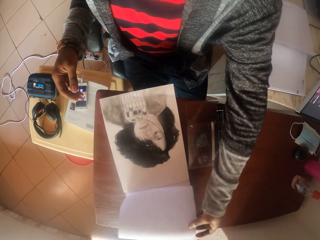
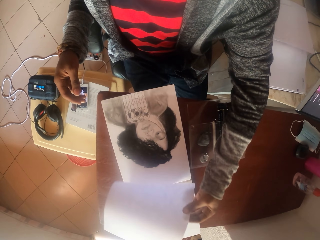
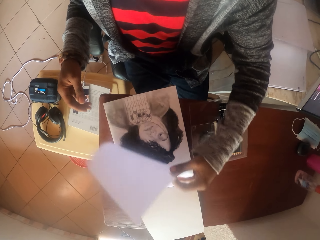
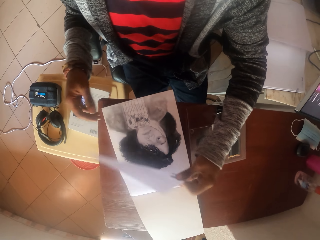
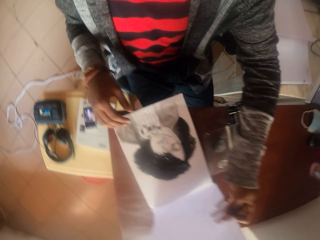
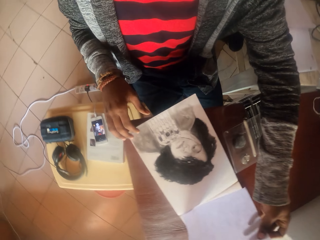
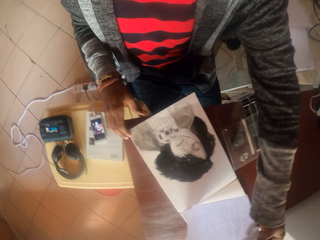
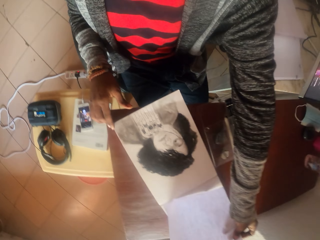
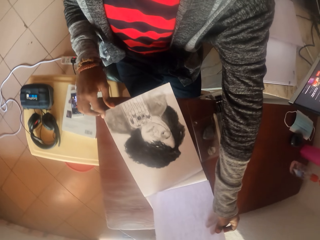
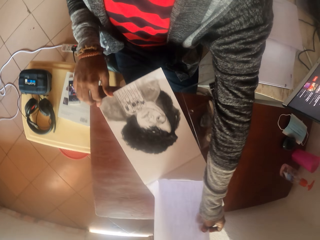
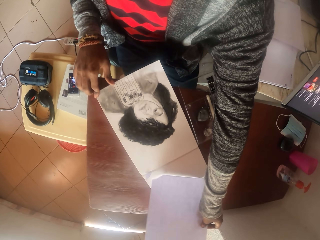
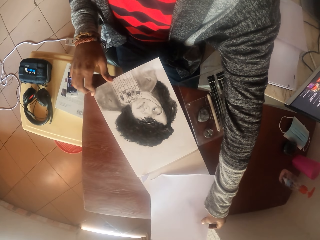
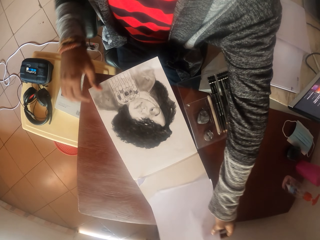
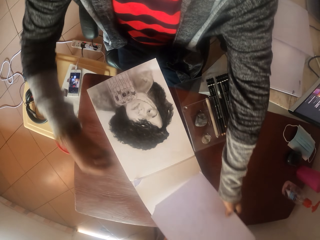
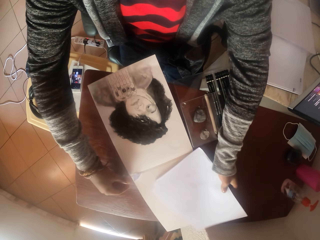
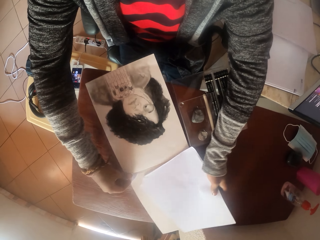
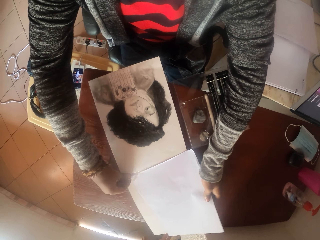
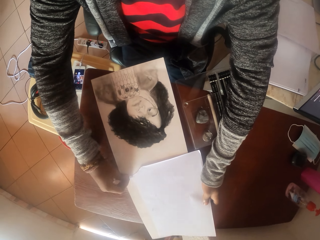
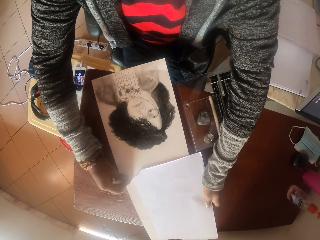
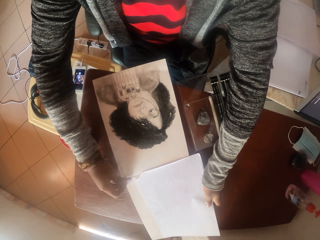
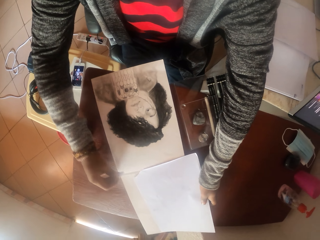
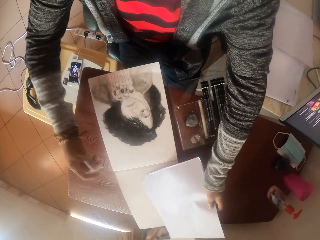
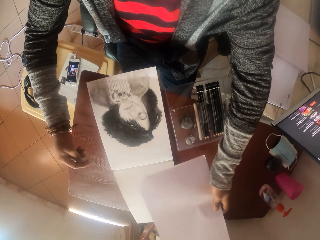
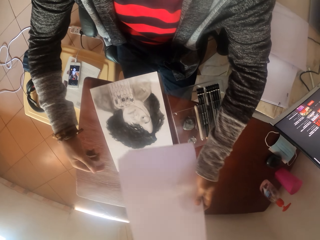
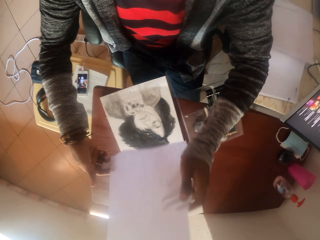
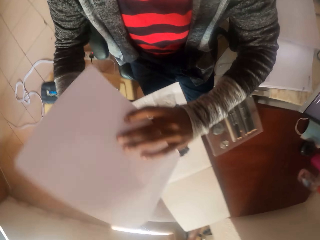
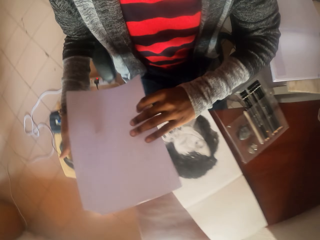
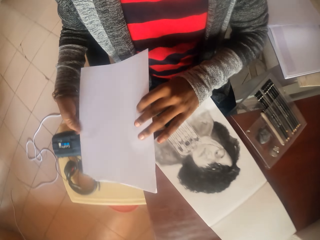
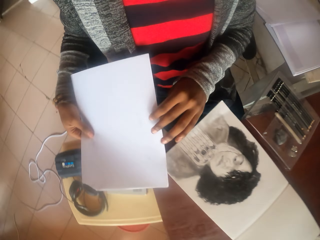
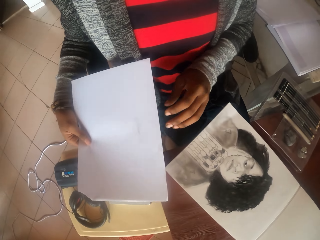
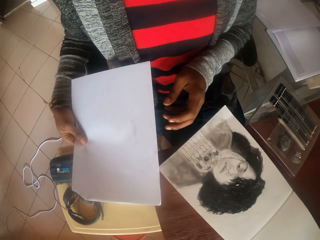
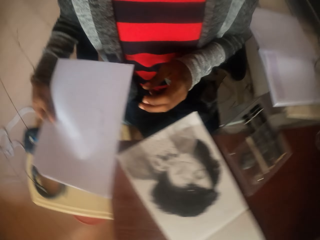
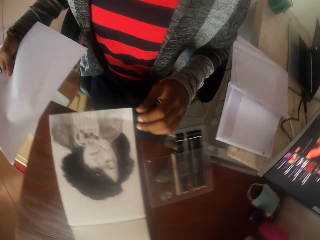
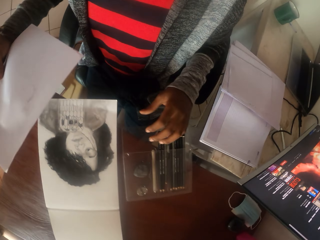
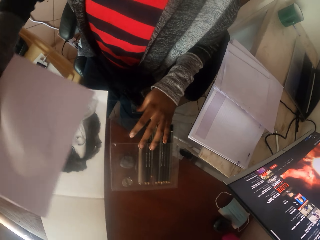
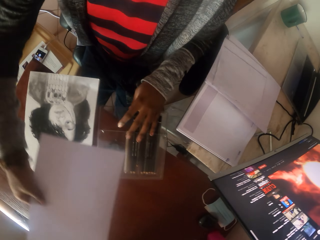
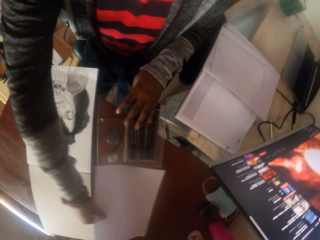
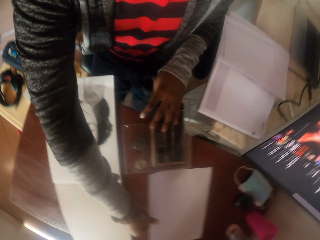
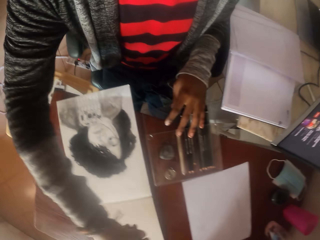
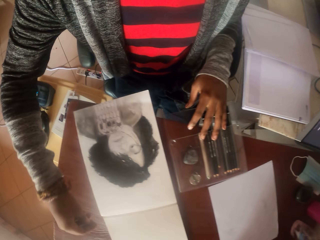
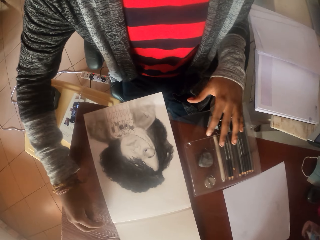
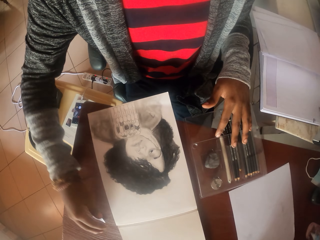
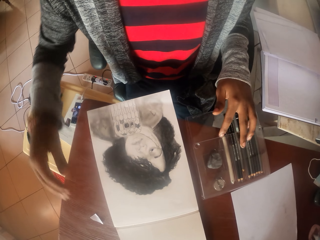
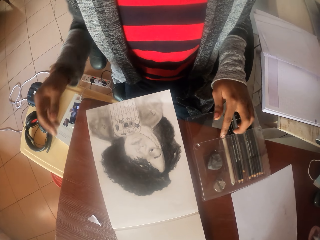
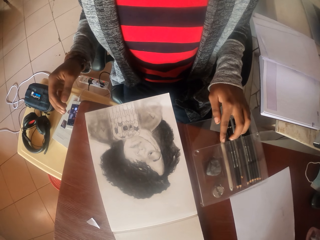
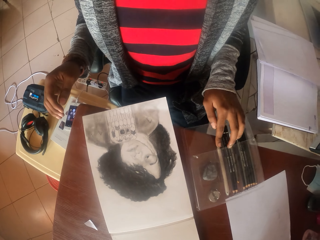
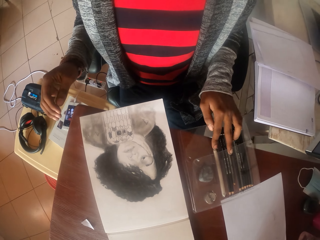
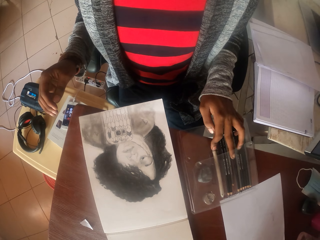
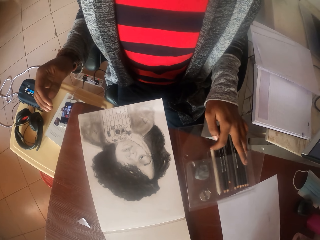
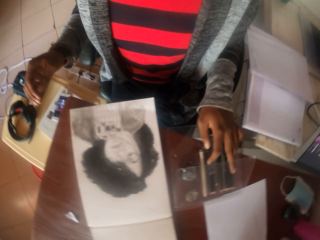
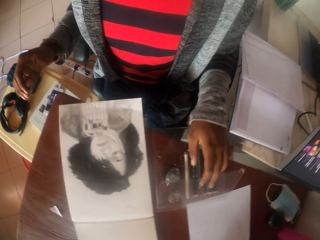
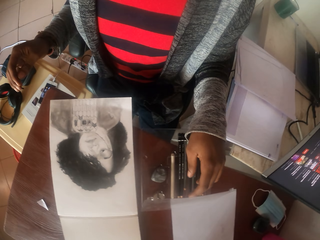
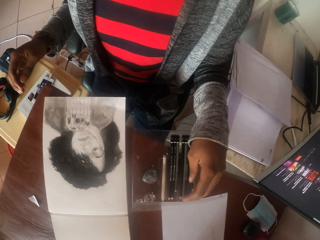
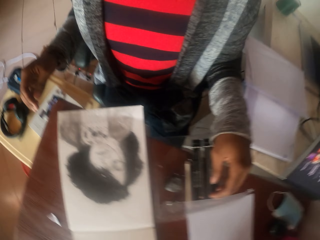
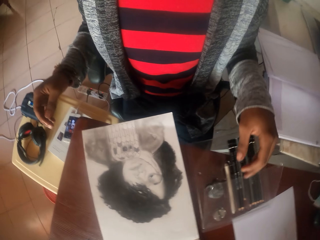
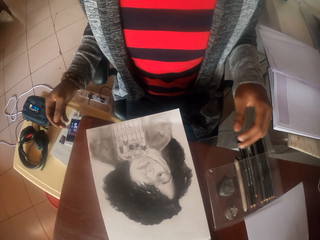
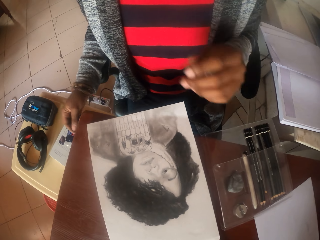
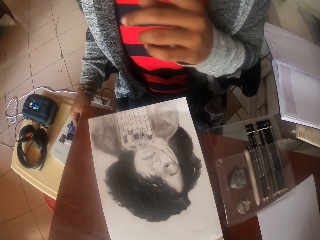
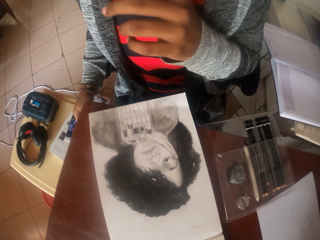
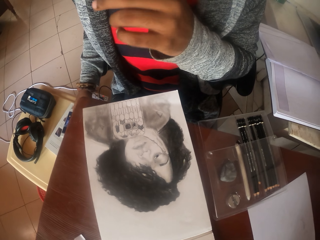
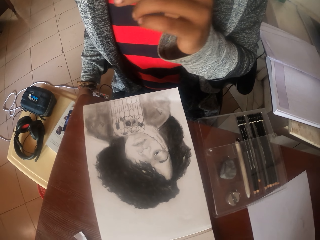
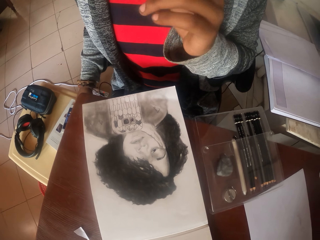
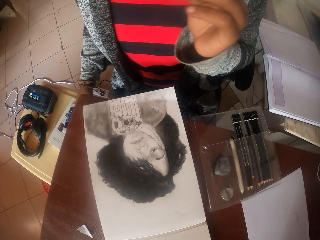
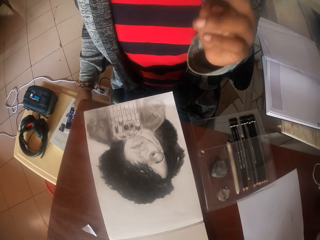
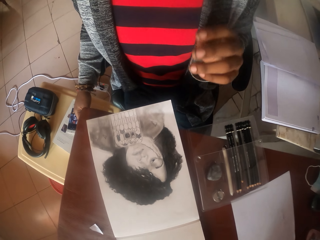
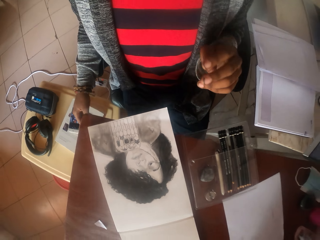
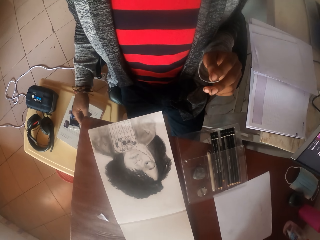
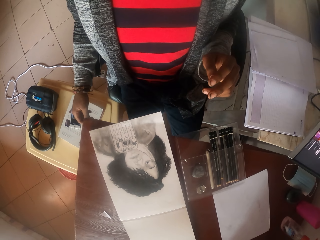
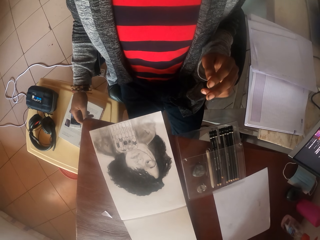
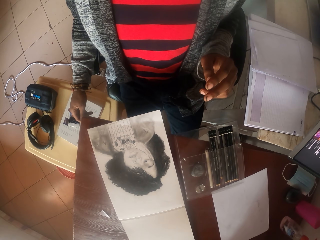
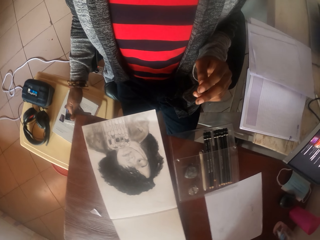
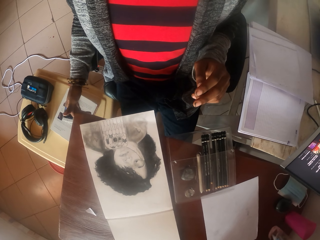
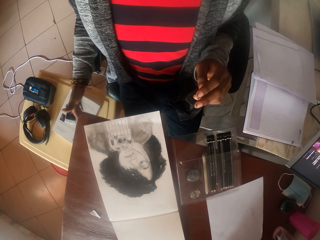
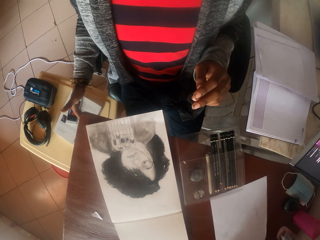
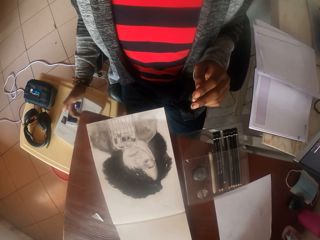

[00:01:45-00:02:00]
The camera wearer flips the page. He tears a page in the book. He removes the paper. He cuts a small piece of paper in the book. He looks at the paper. He puts the paper on the table. He puts the small piece of paper on the table. He opens the packet of pencils. He looks around. He touches his face.

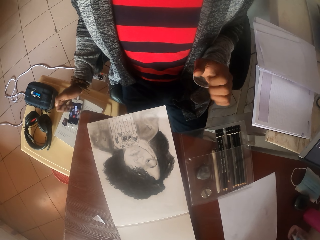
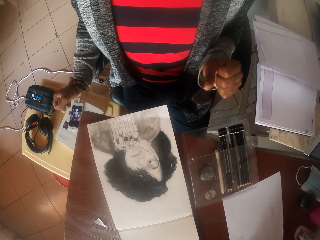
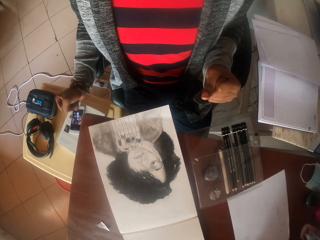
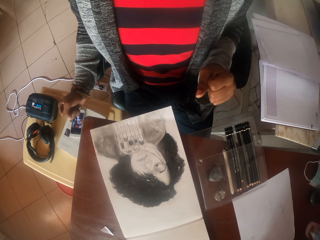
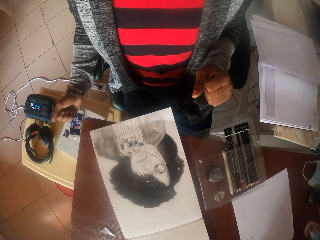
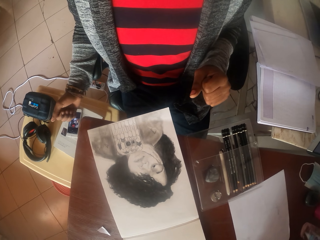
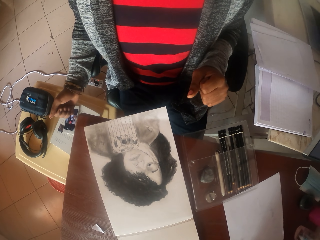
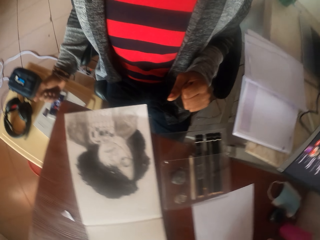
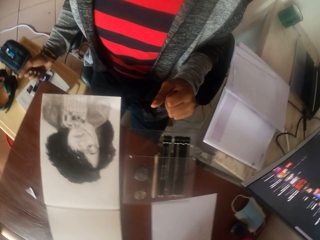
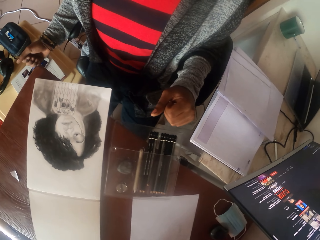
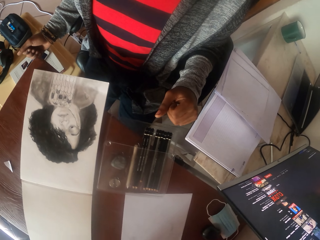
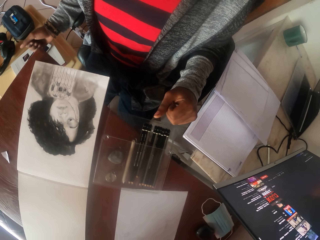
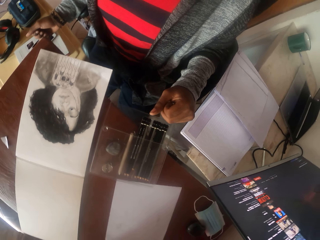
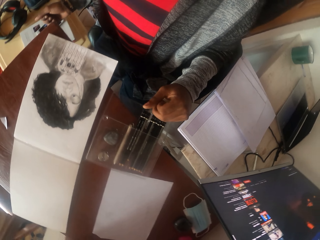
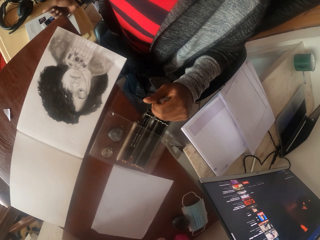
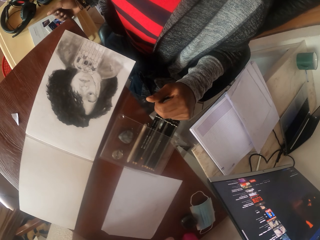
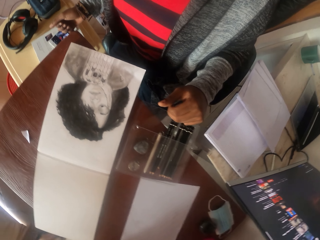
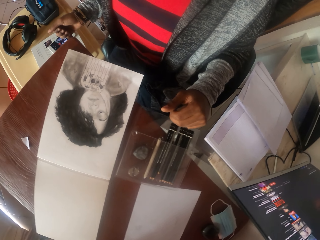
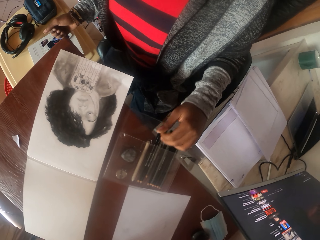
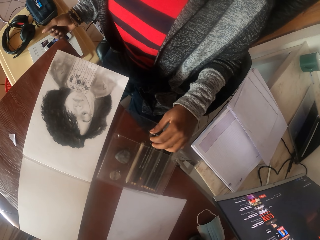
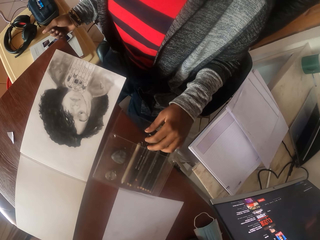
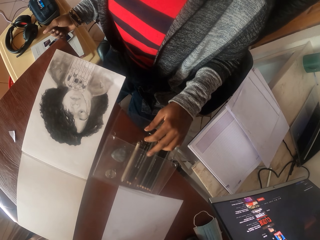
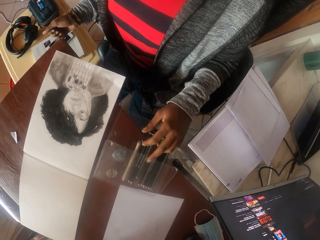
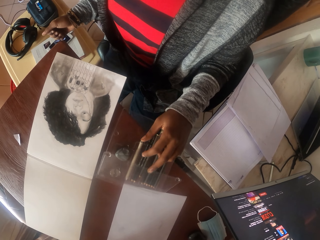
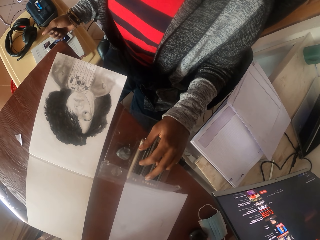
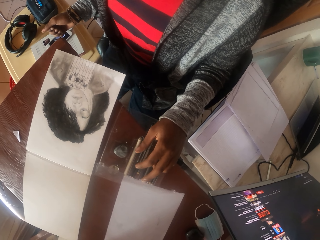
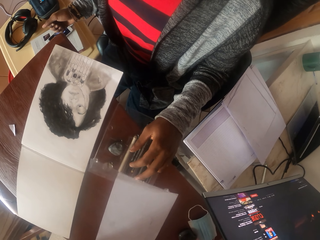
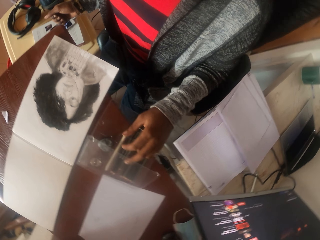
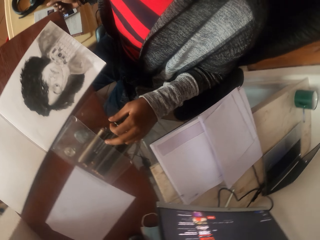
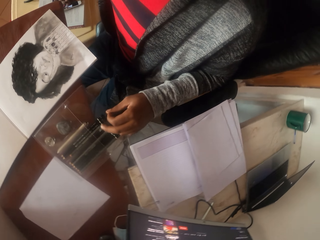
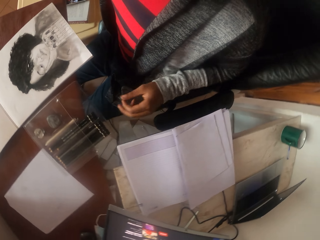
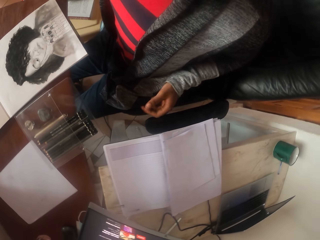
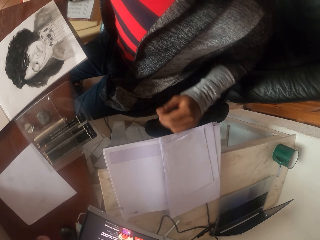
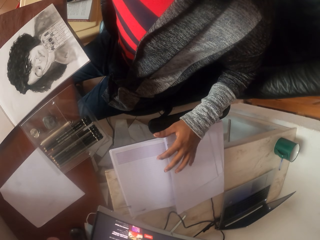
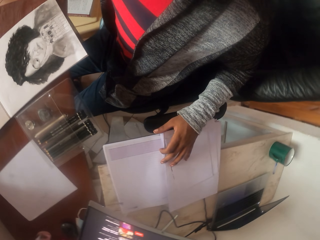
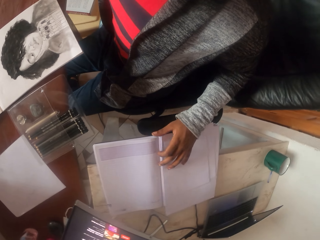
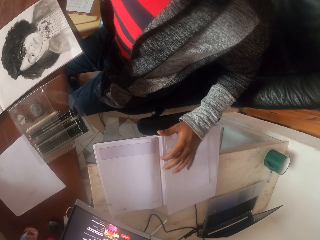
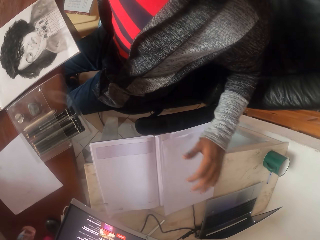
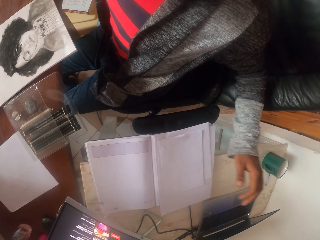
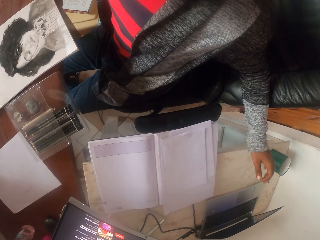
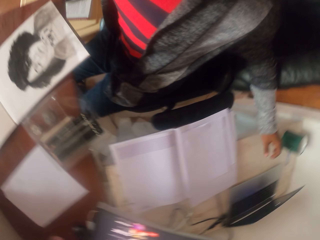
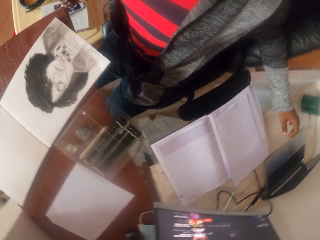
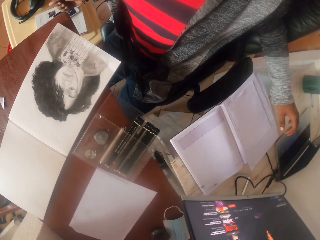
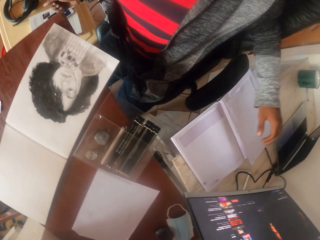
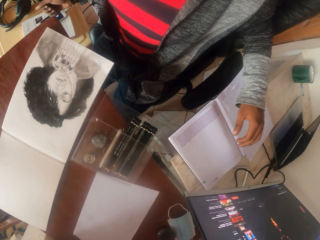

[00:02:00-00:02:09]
The camera wearer opens the packet of pencils. They touch the papers on the table.
